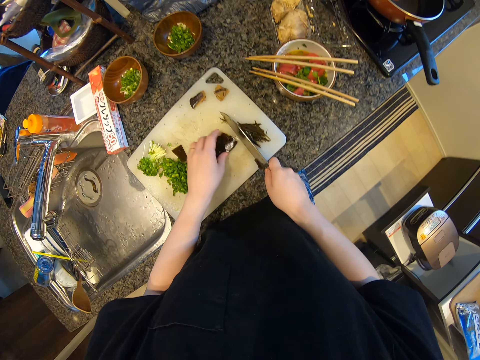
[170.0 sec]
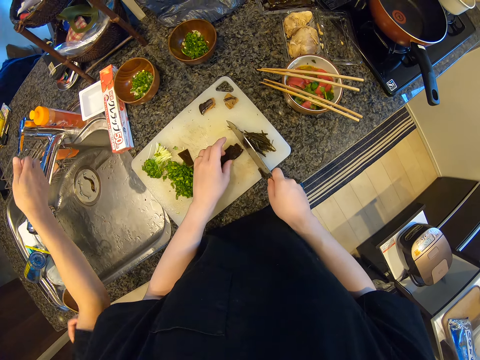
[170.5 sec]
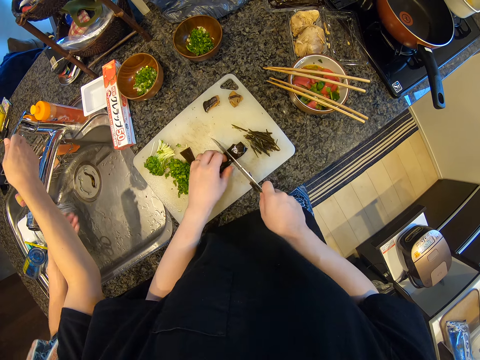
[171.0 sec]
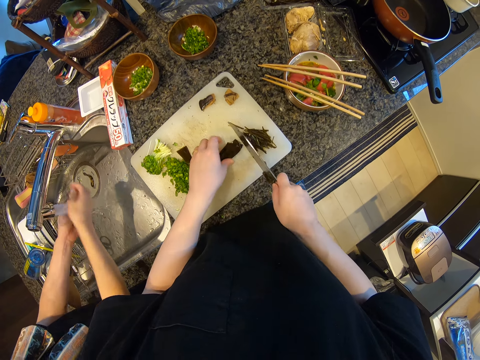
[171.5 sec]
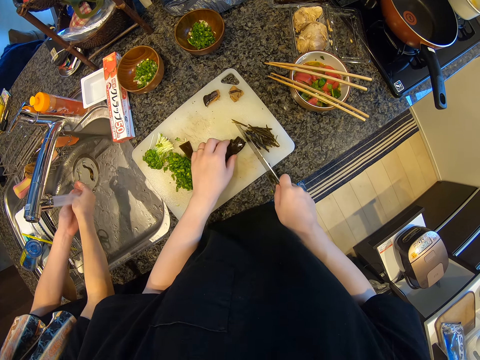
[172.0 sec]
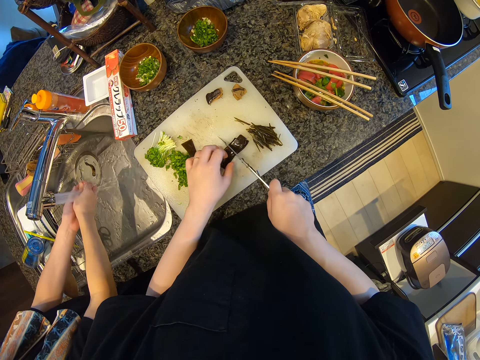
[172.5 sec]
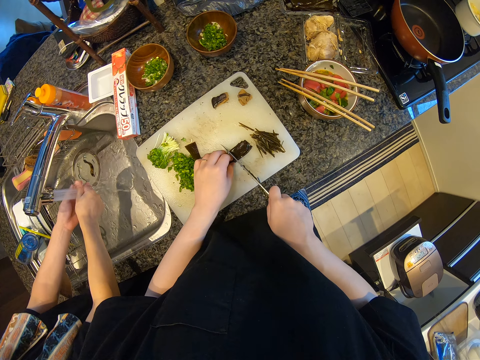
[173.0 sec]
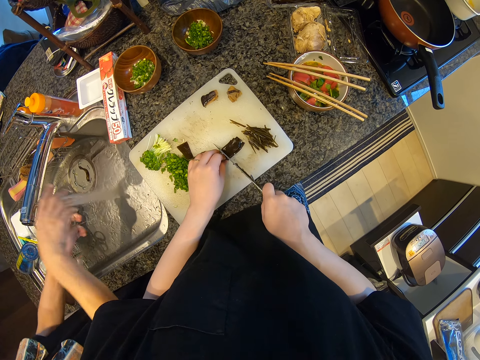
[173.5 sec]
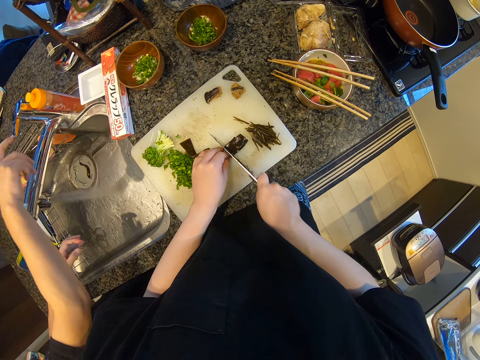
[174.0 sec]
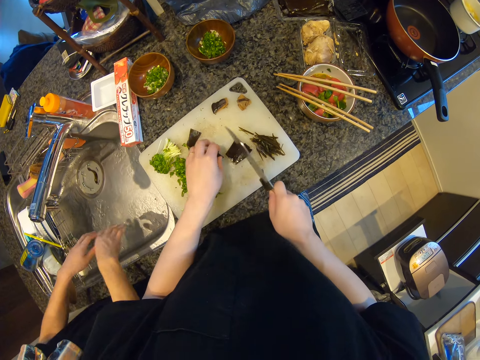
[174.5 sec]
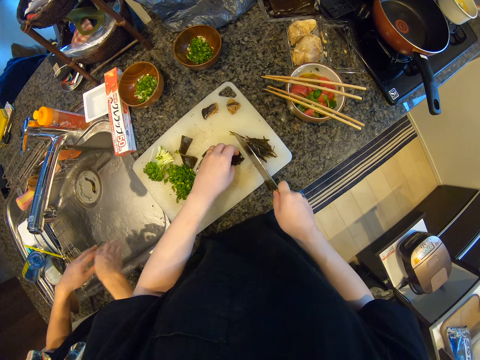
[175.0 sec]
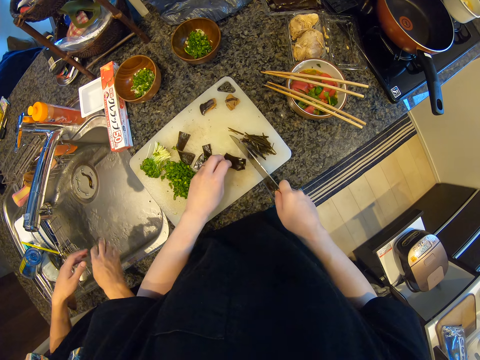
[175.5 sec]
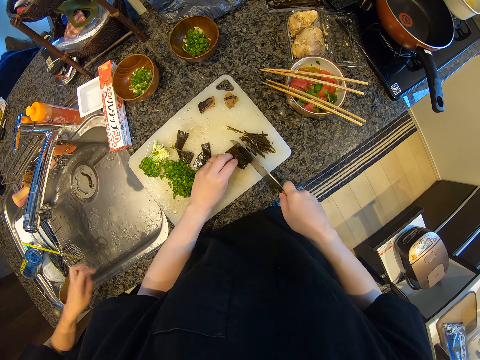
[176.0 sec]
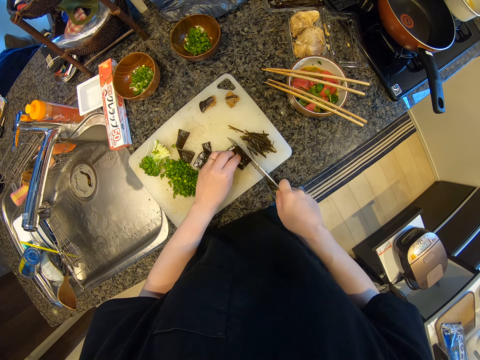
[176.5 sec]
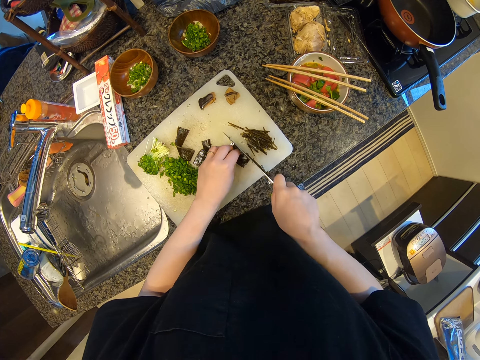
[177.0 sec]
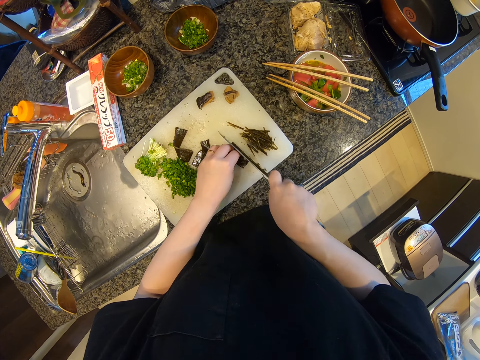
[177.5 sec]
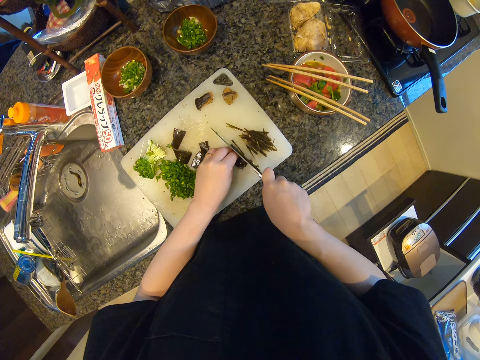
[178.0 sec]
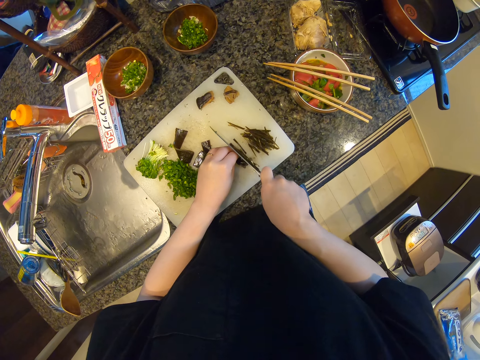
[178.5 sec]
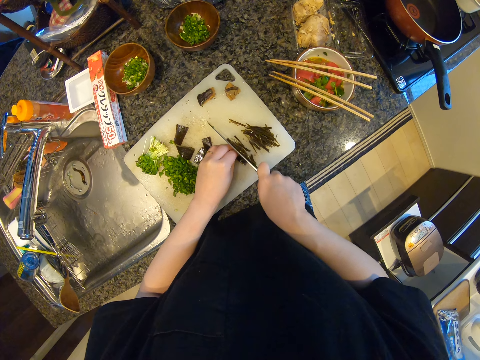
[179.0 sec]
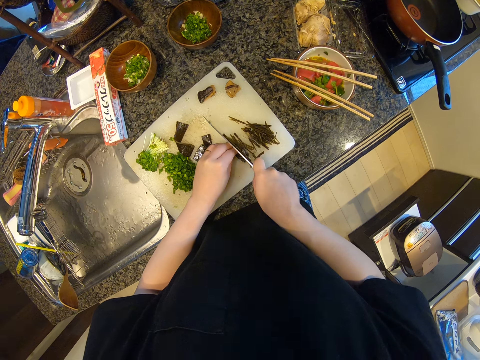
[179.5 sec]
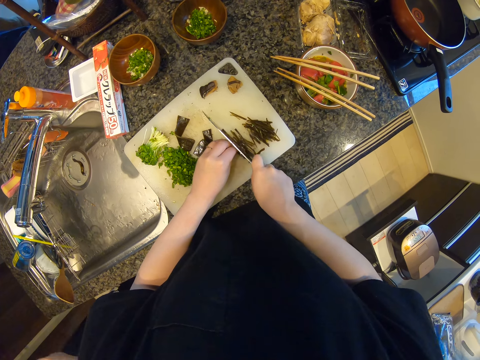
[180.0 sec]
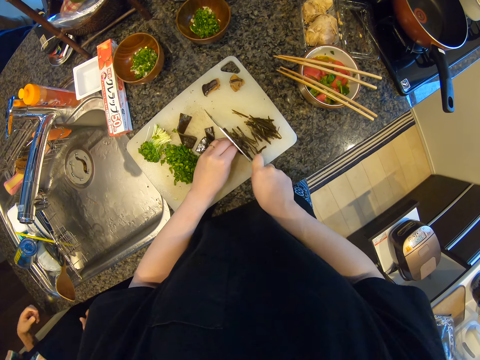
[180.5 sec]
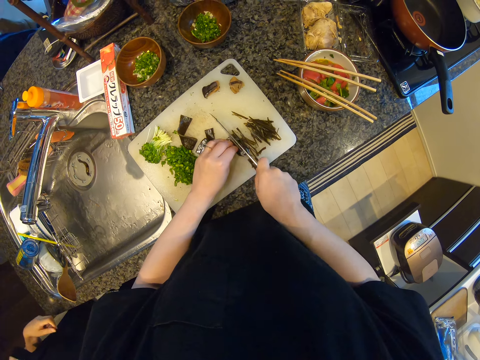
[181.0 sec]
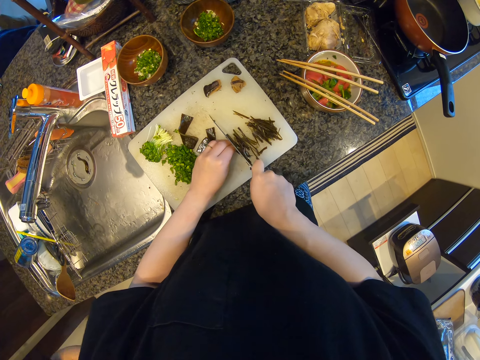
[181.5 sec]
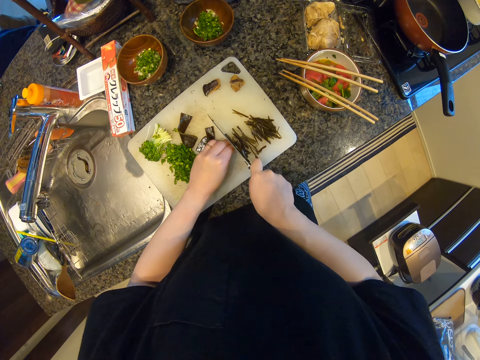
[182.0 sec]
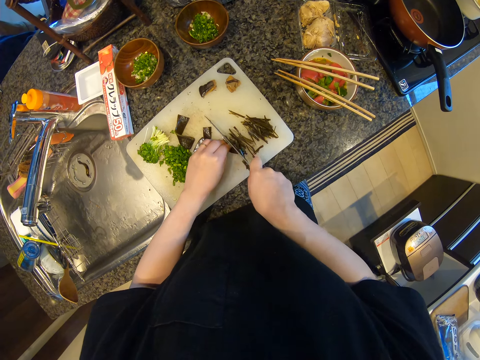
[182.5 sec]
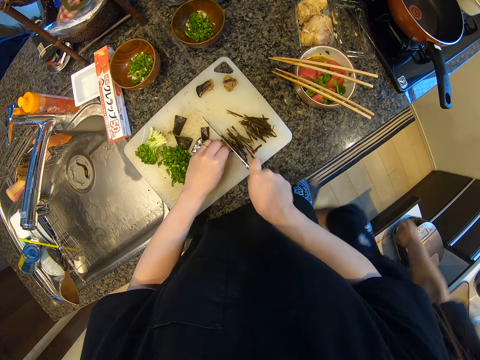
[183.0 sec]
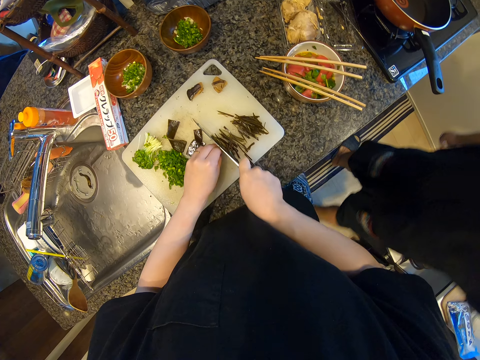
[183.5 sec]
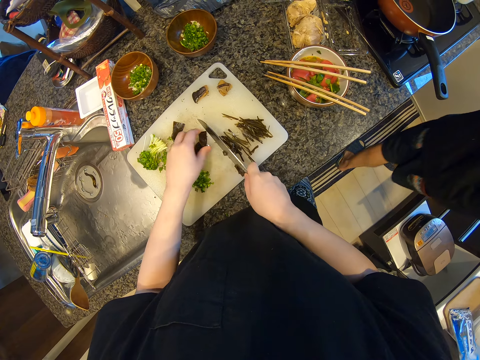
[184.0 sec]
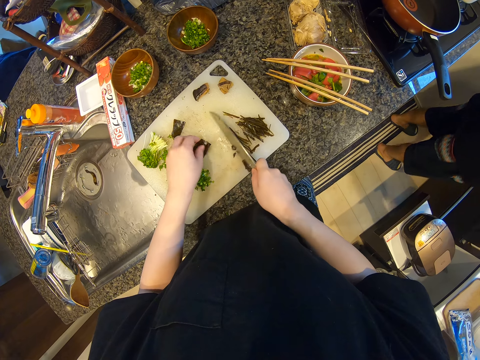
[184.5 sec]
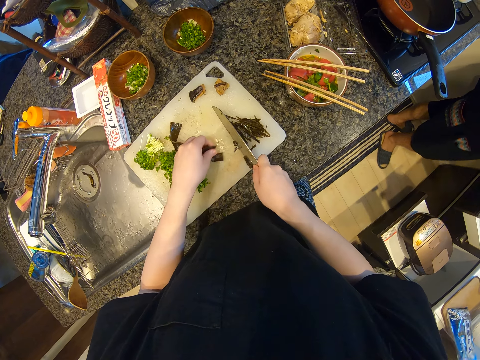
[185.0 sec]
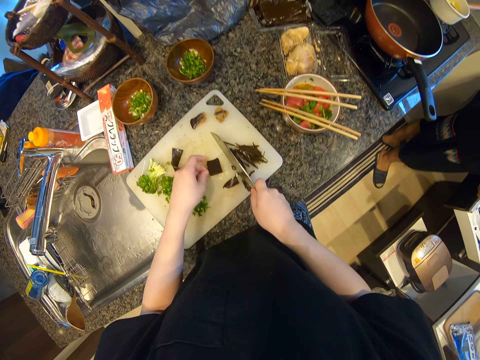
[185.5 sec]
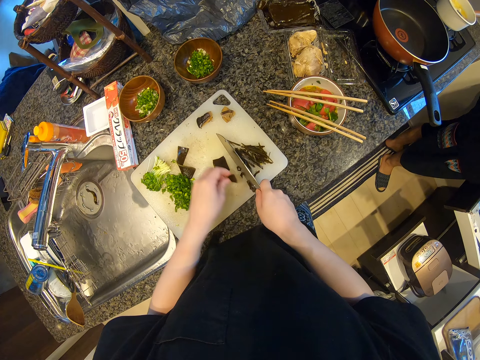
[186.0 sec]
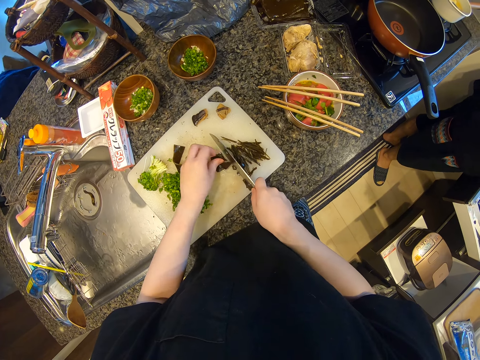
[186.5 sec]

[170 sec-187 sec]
A man walks around the room, opens the water tap, rinses the hands and closes the water tap. The man walks around the room.

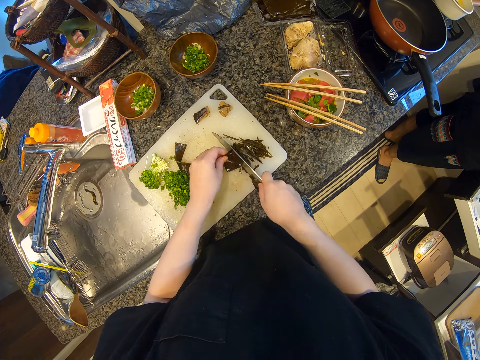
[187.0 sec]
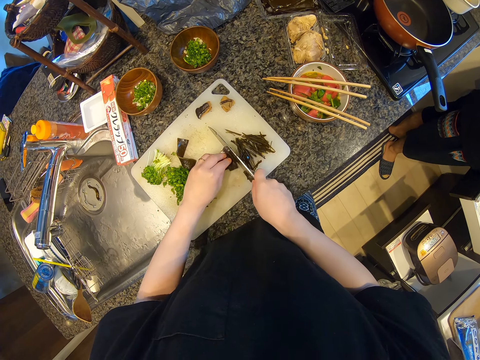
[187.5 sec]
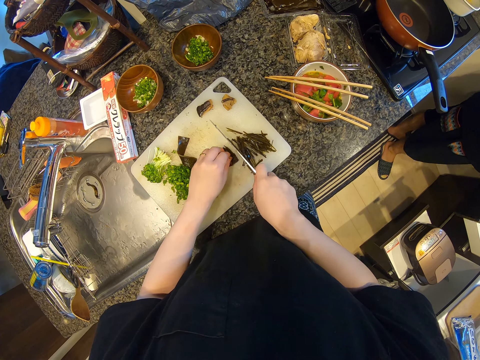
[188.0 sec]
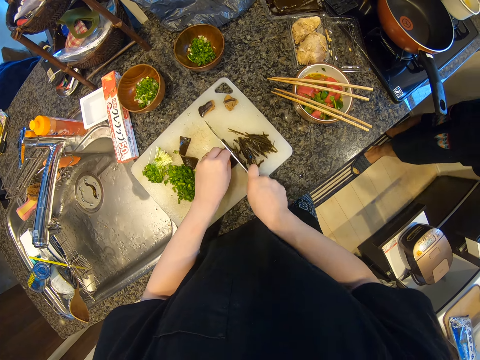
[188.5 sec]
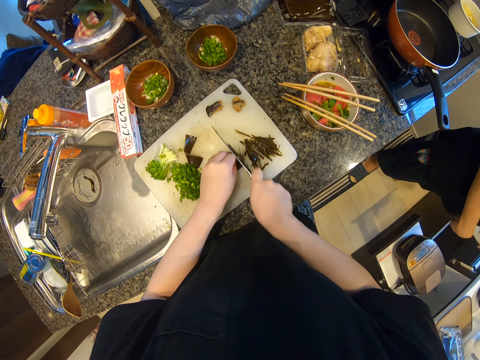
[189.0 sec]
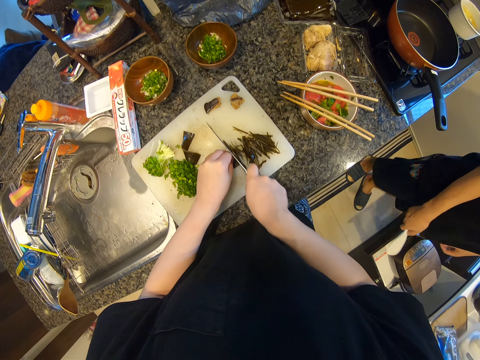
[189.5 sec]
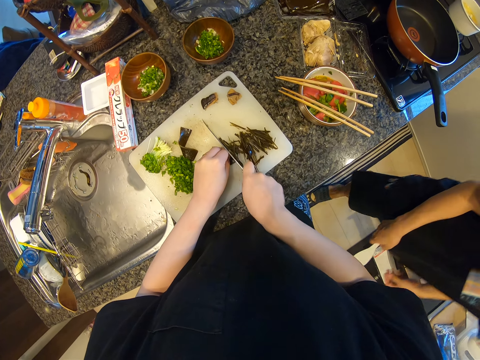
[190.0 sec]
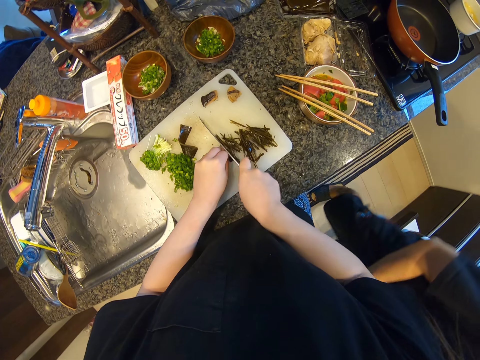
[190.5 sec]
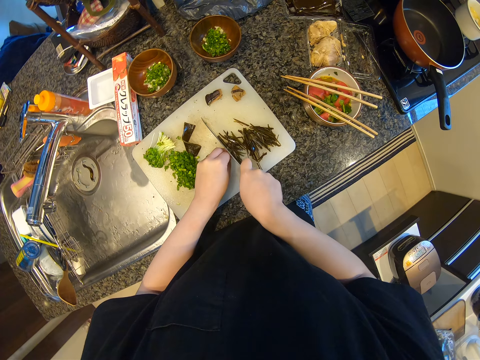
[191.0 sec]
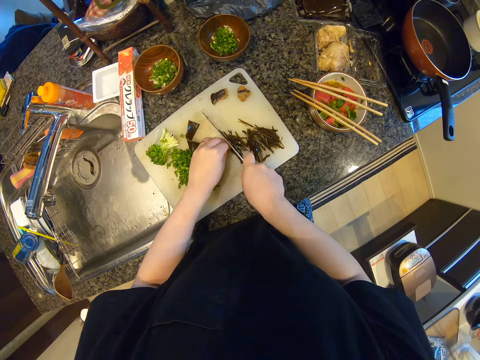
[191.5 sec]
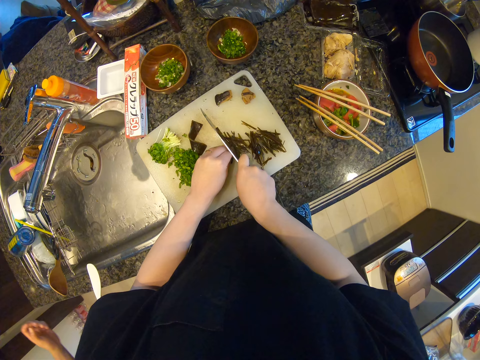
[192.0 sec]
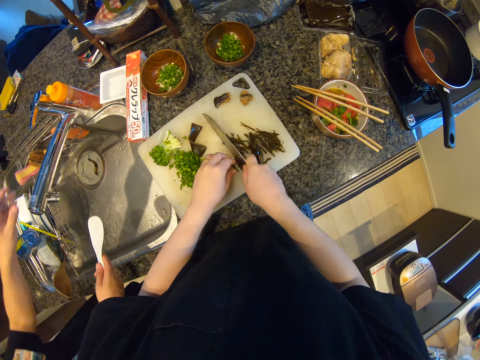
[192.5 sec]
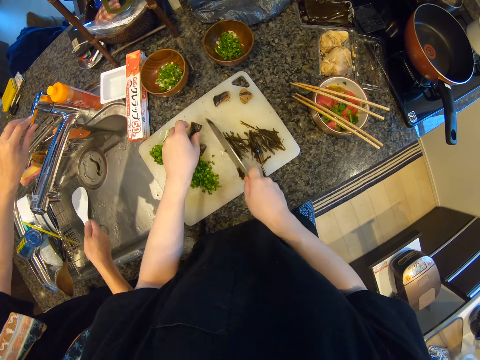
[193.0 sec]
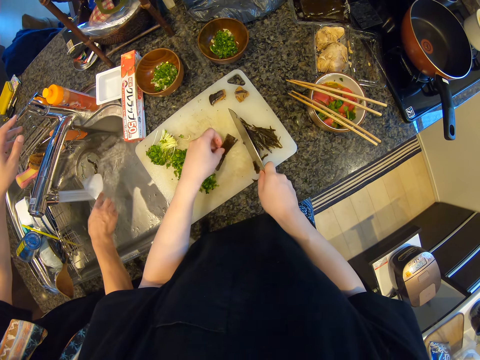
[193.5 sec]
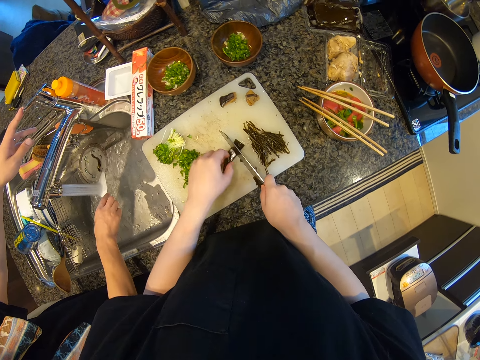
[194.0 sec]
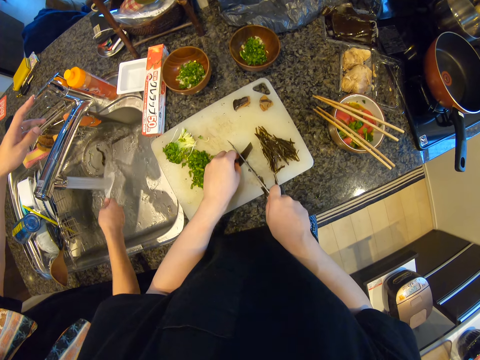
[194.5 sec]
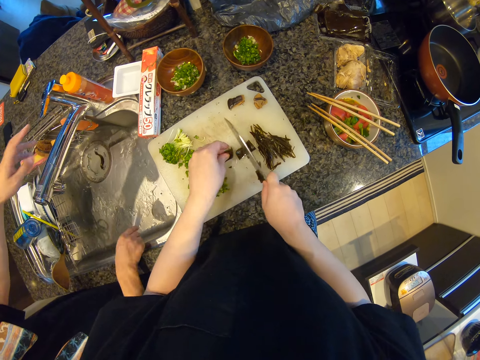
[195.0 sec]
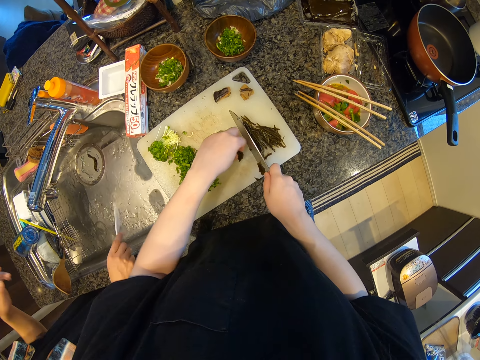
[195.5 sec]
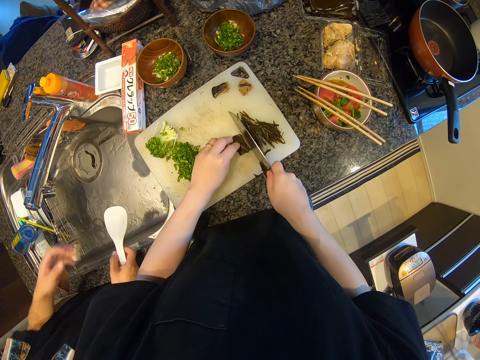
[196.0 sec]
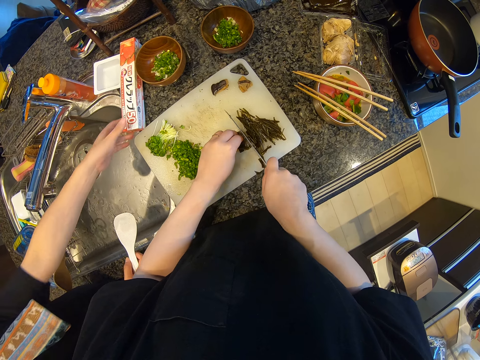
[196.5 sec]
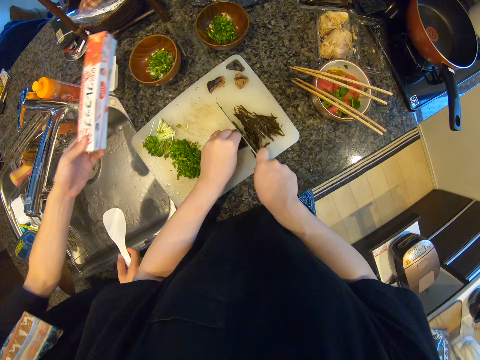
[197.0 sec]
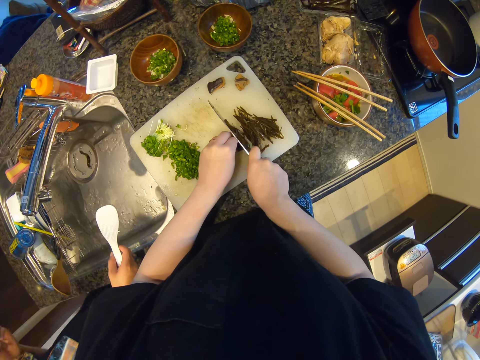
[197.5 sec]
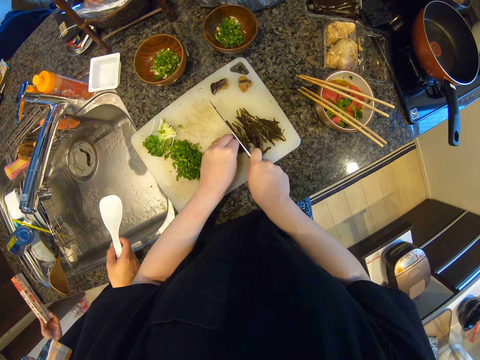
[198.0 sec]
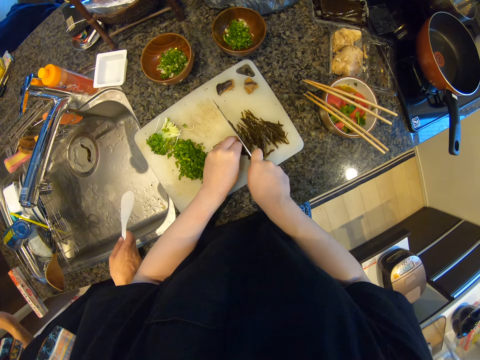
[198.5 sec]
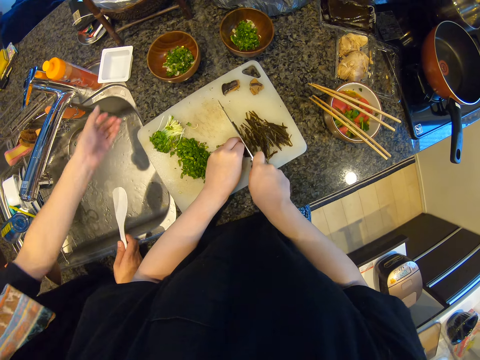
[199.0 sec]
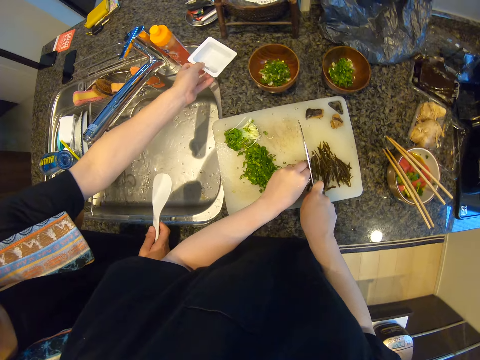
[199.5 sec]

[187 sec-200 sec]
The camera wearer picks the spoon from the drawer. A man walks around the room and opens the water tap. The camera wearer rinses the spoon. The man picks up the packet.
